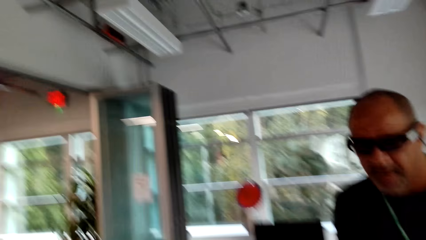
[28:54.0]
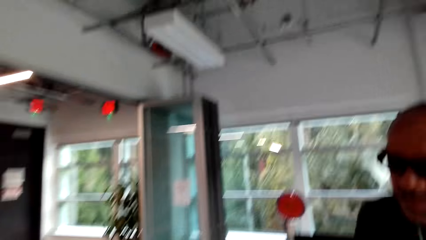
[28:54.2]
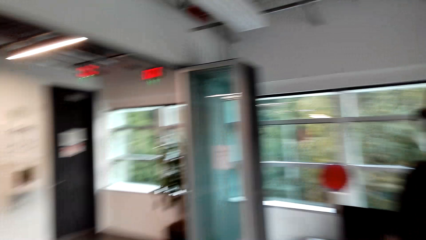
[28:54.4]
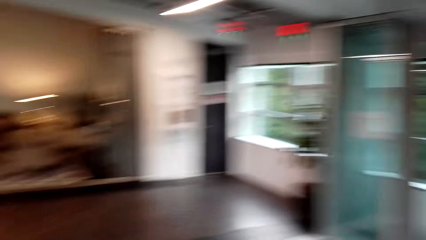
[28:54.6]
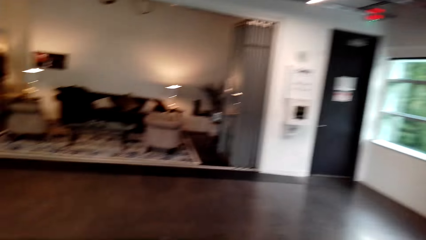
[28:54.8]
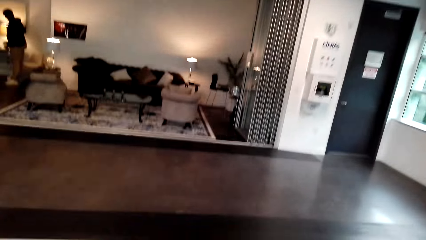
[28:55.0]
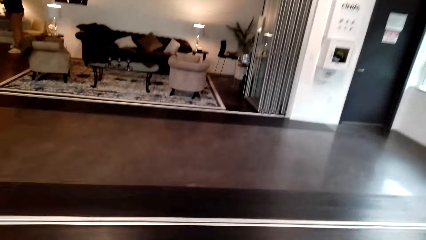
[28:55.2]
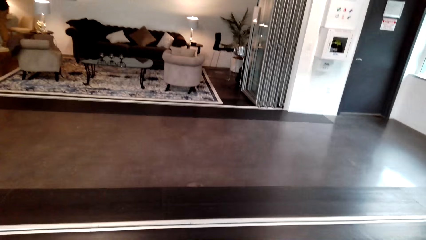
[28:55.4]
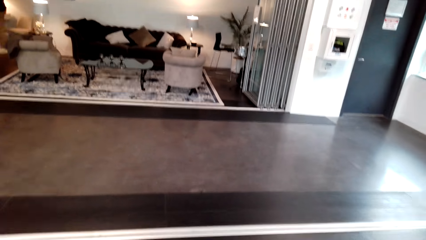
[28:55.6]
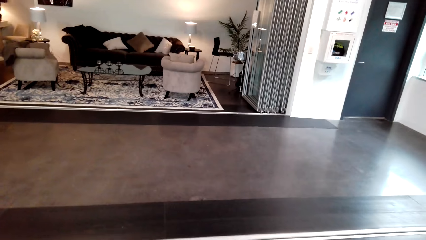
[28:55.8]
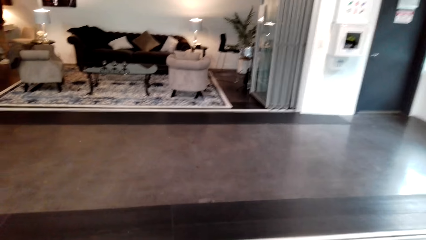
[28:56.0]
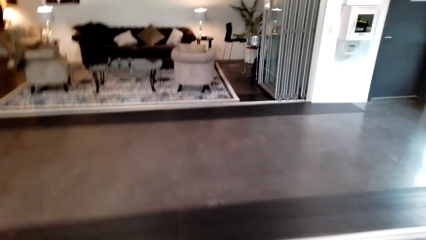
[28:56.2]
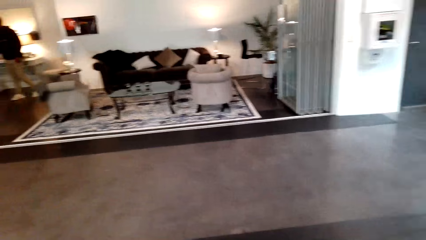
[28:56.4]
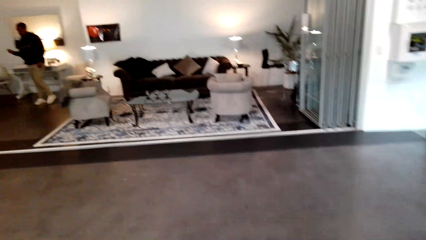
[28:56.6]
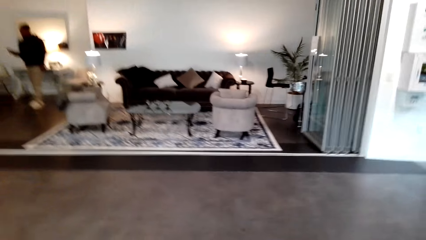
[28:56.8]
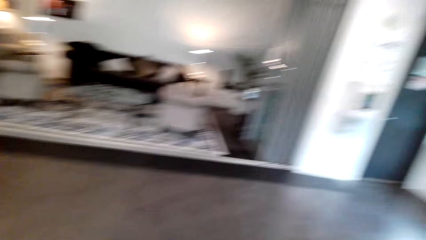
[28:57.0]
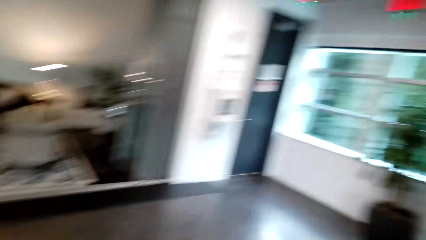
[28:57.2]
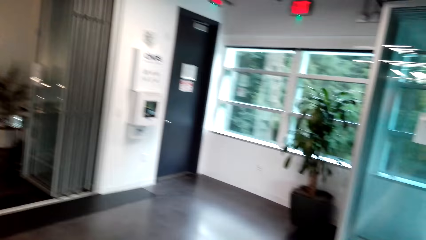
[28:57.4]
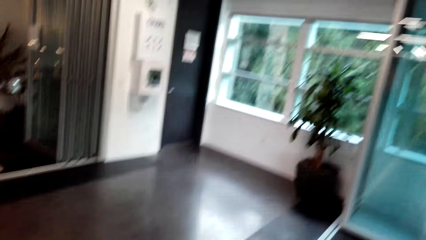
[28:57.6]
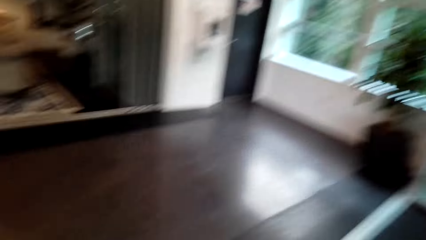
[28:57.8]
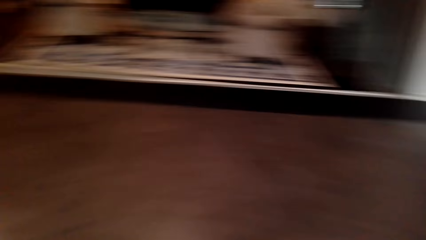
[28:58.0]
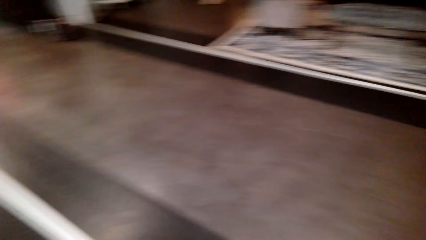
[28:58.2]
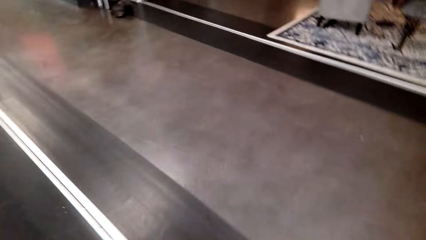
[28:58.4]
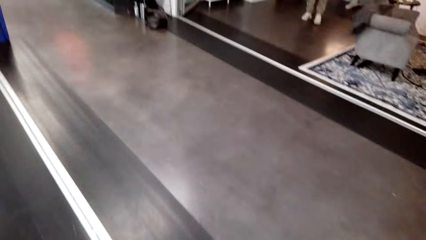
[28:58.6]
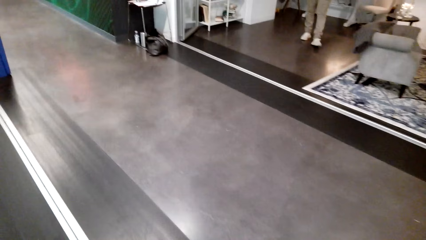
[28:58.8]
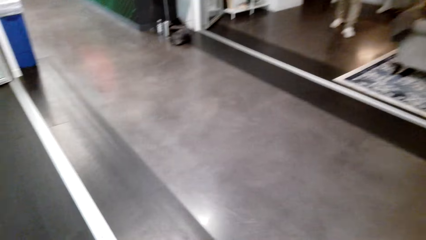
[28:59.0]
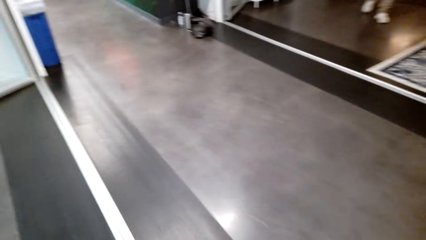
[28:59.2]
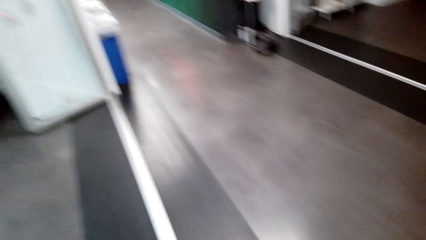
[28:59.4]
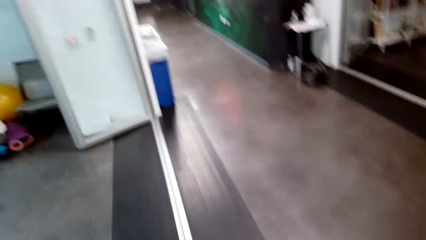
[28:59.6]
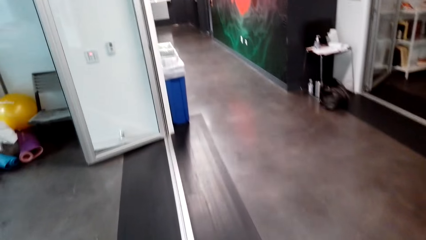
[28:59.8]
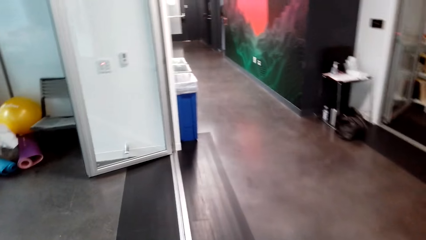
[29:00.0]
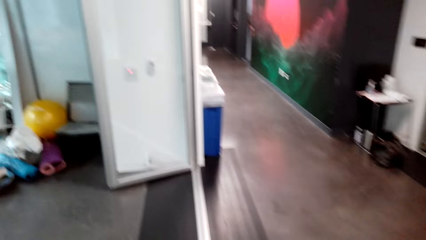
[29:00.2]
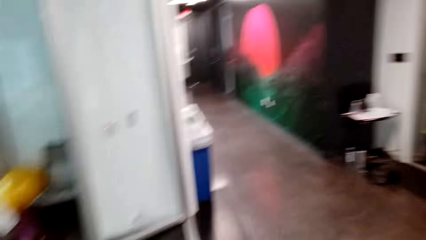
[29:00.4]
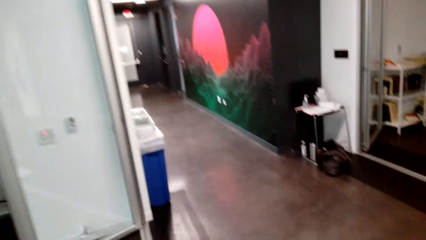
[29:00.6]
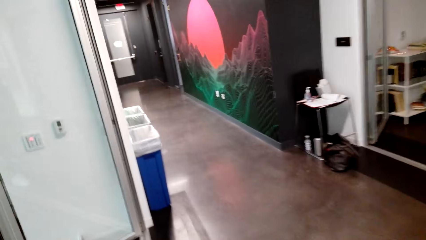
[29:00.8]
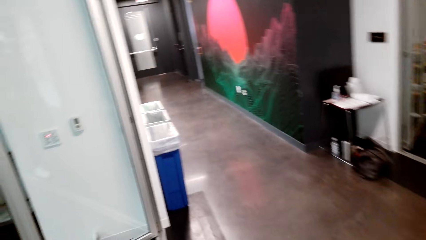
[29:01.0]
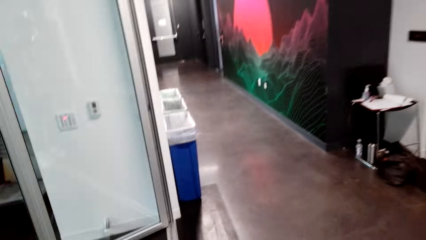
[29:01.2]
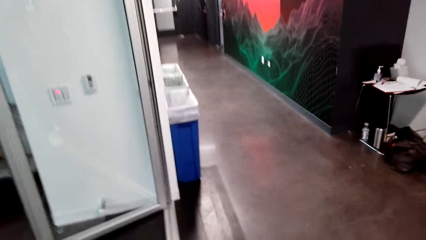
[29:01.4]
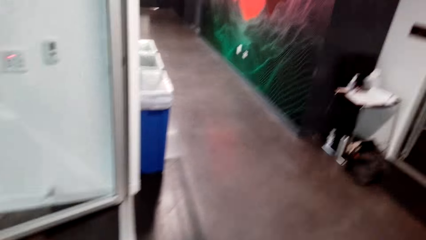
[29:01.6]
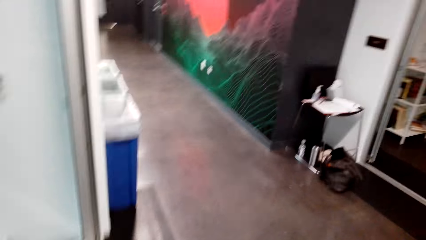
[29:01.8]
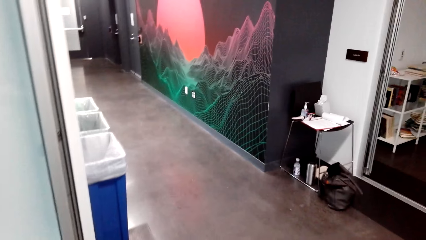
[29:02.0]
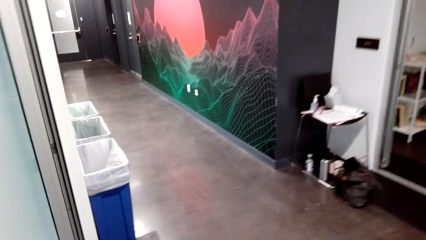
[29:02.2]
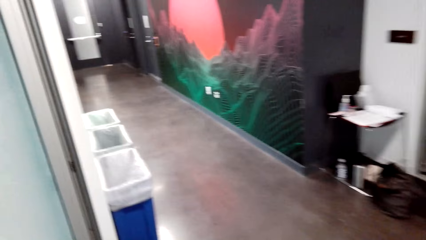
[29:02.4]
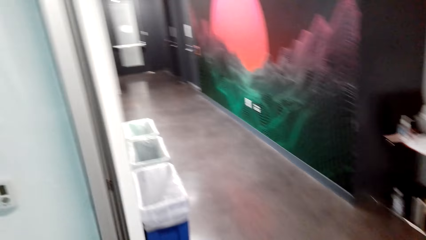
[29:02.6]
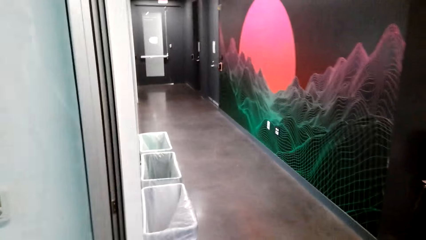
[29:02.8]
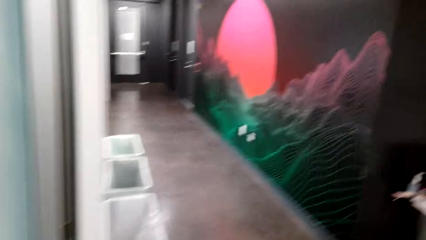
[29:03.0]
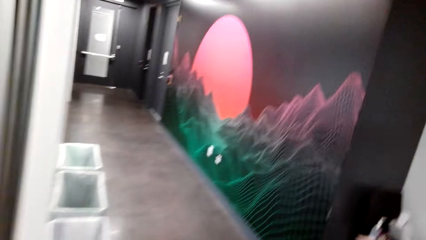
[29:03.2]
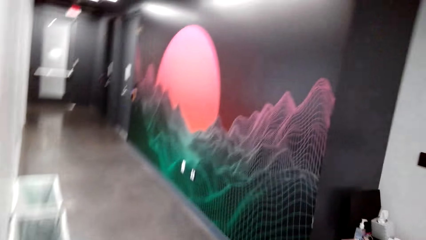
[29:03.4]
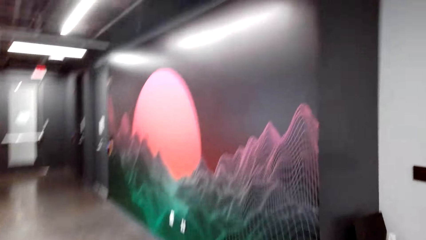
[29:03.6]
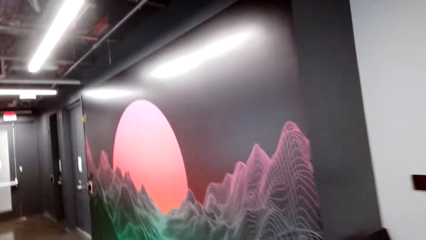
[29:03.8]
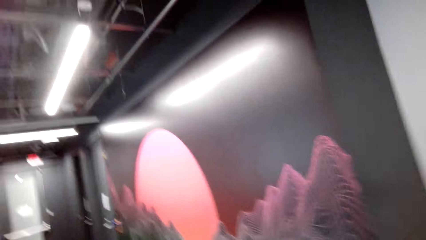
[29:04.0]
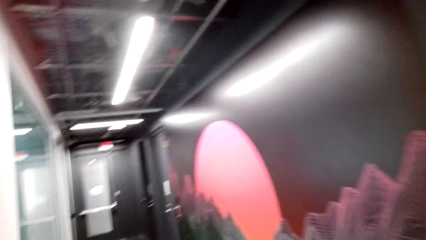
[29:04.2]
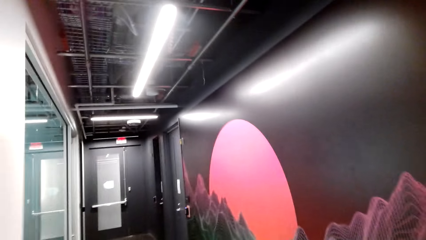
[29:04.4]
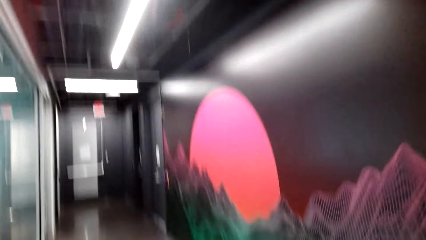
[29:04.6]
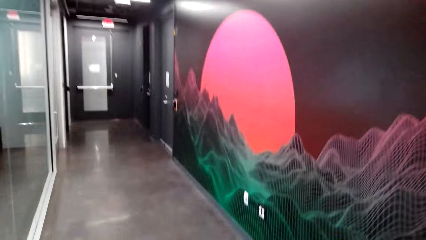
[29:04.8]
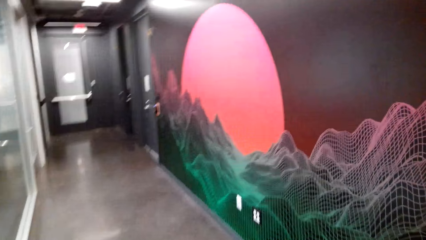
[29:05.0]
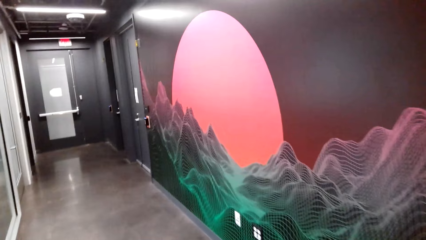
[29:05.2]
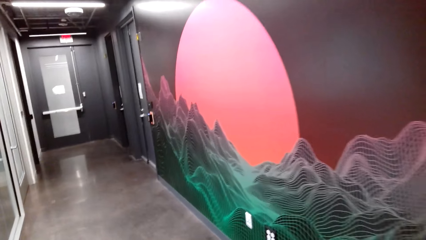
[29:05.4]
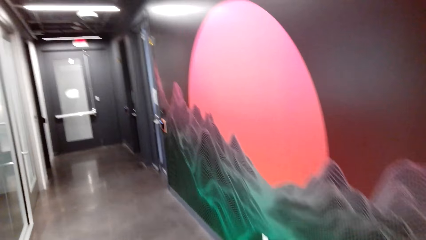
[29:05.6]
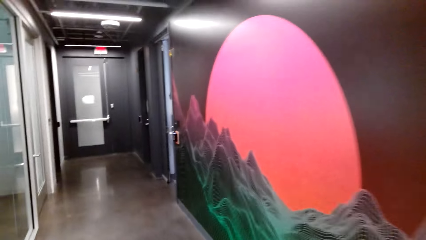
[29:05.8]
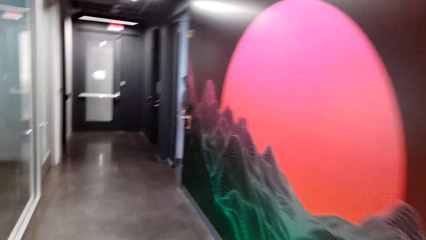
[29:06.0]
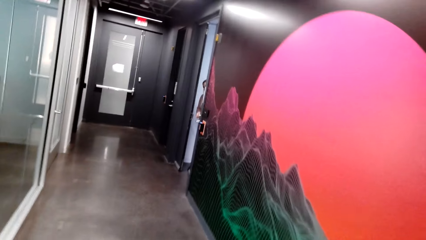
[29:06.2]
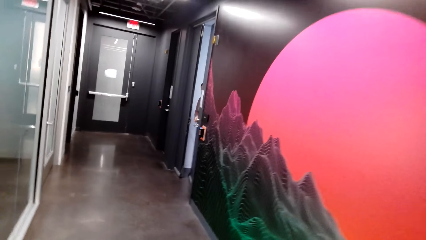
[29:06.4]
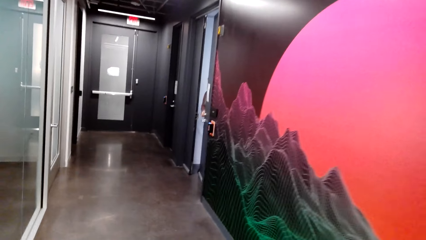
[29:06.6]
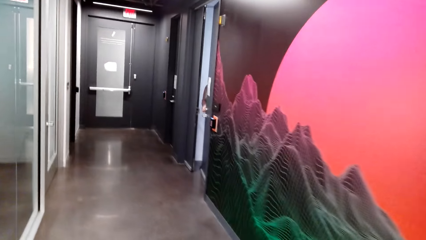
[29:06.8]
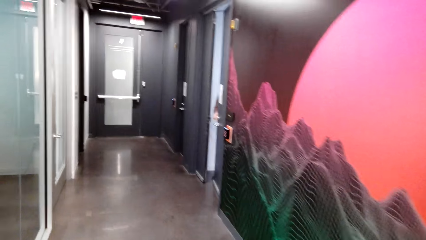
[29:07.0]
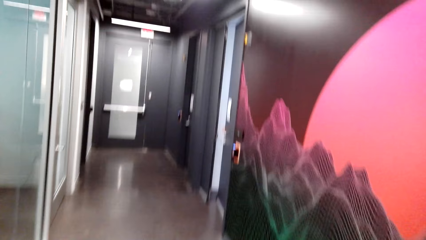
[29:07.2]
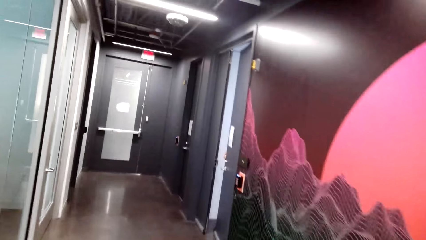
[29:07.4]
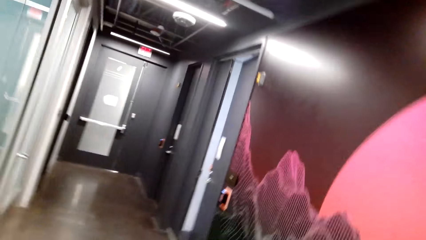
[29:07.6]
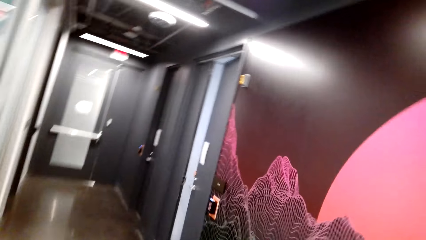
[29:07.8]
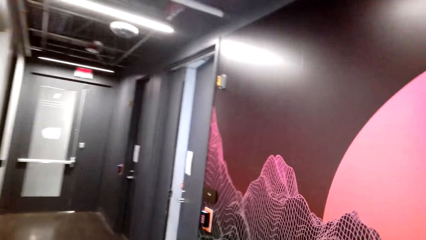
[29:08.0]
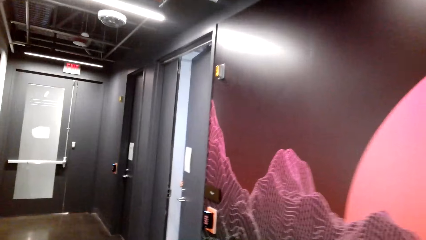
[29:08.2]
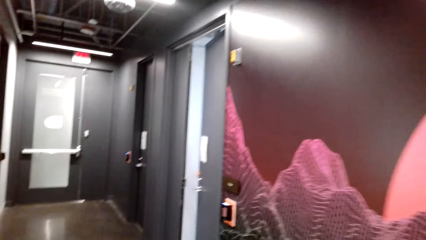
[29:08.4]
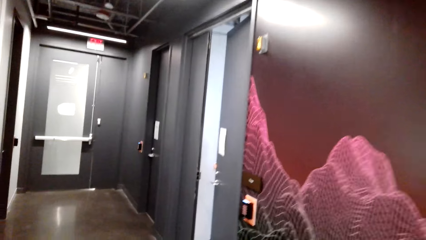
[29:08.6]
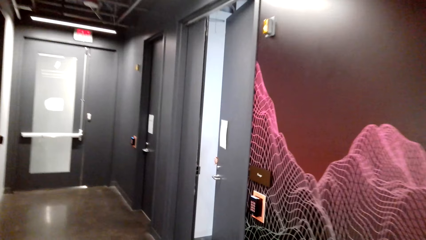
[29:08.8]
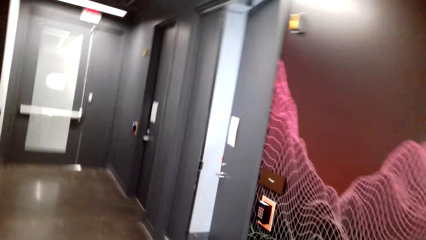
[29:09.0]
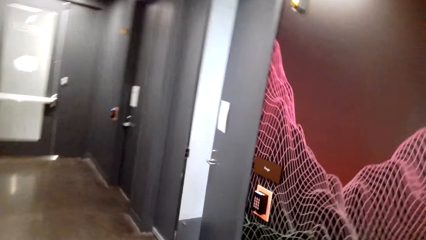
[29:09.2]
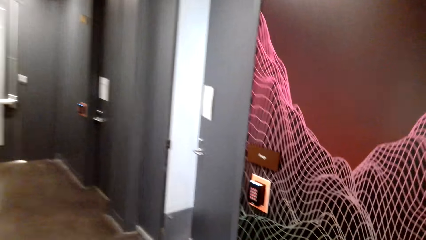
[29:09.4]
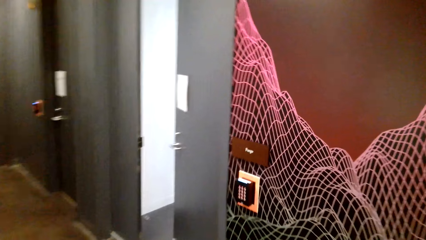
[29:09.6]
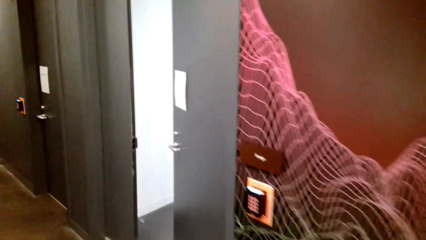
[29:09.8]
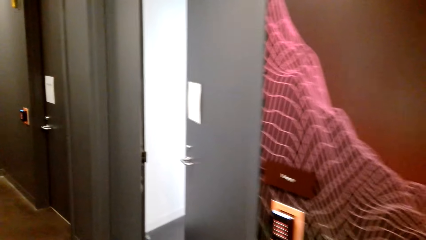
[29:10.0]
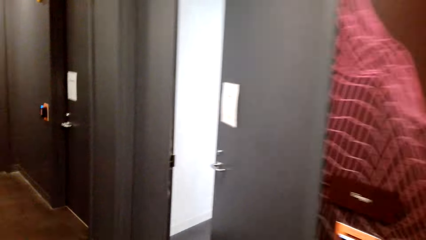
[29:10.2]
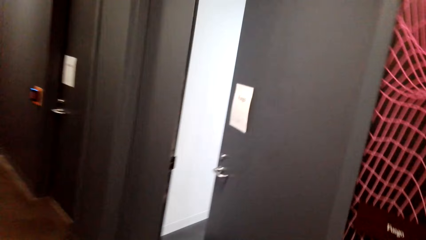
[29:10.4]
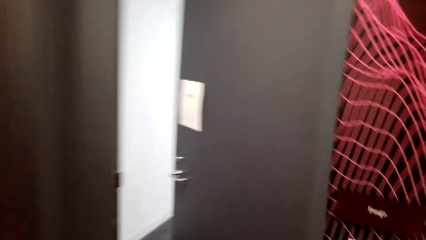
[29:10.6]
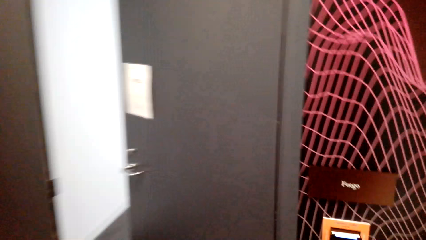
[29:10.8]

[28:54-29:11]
The camera wearer walks around the house.
